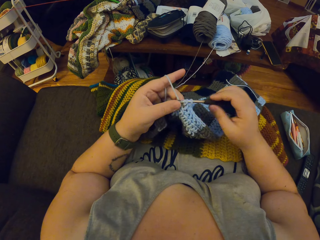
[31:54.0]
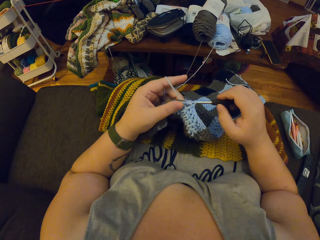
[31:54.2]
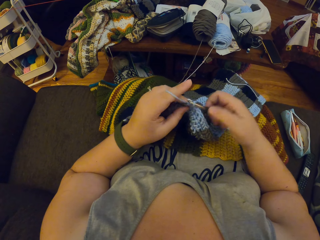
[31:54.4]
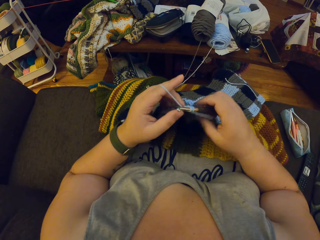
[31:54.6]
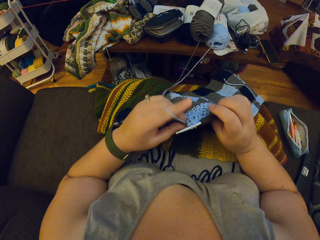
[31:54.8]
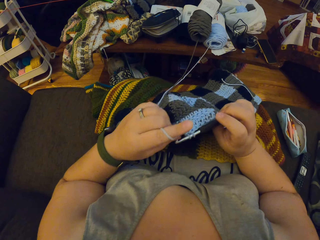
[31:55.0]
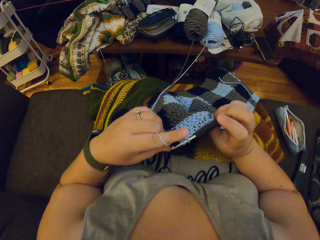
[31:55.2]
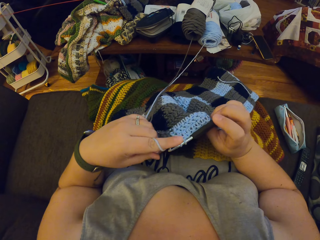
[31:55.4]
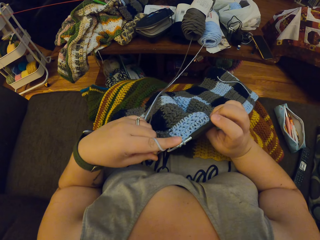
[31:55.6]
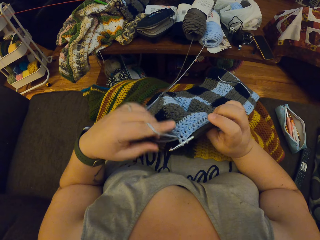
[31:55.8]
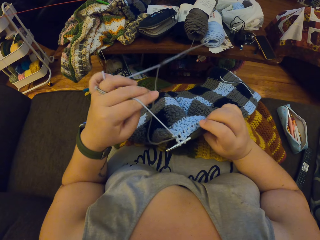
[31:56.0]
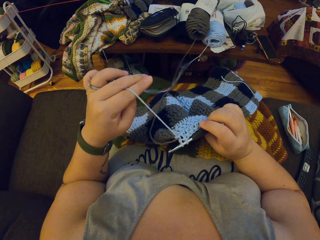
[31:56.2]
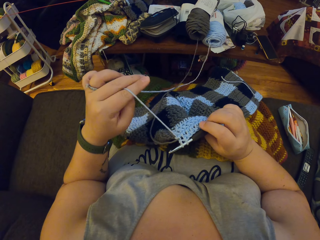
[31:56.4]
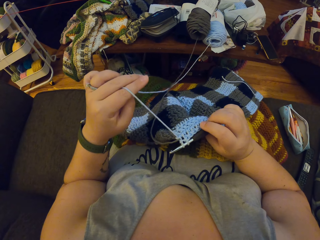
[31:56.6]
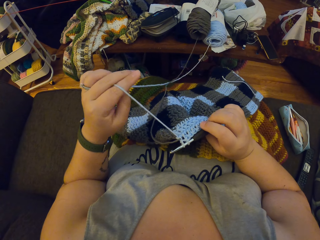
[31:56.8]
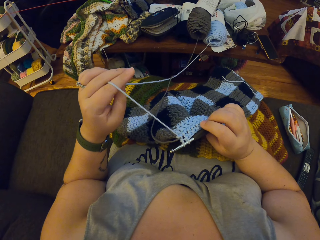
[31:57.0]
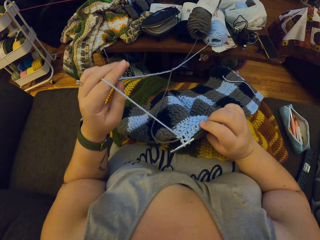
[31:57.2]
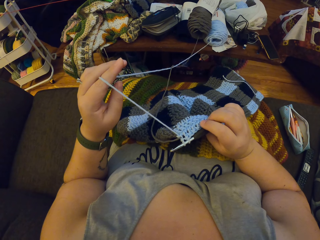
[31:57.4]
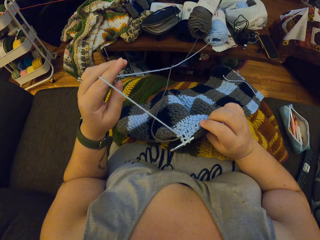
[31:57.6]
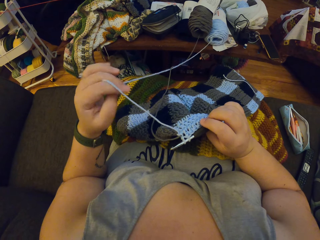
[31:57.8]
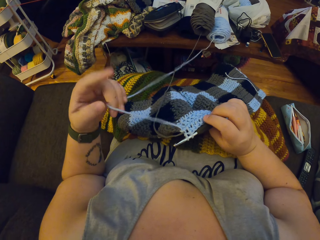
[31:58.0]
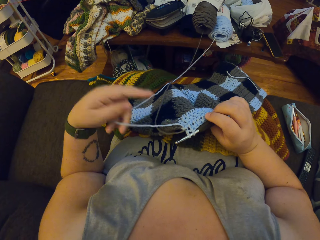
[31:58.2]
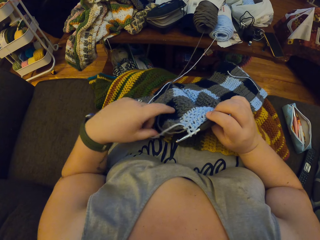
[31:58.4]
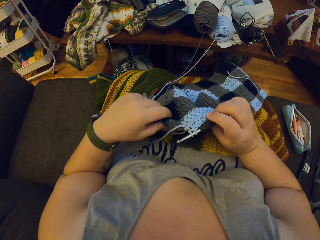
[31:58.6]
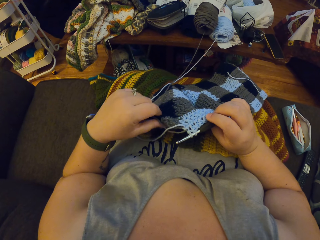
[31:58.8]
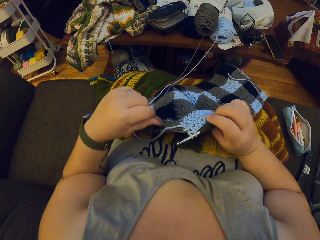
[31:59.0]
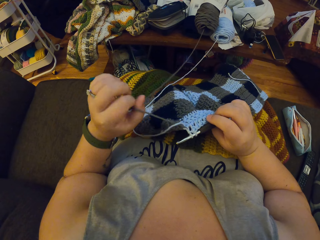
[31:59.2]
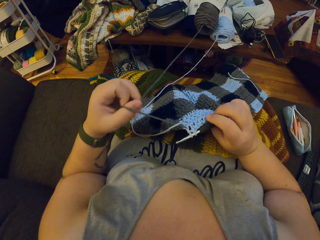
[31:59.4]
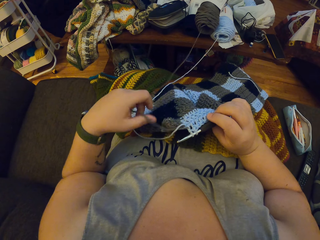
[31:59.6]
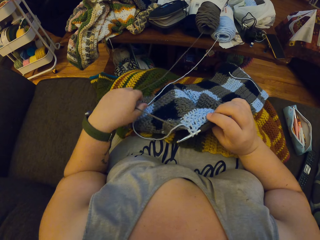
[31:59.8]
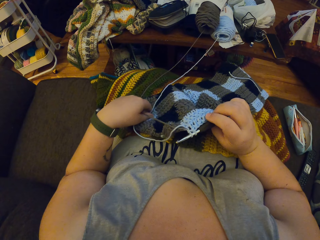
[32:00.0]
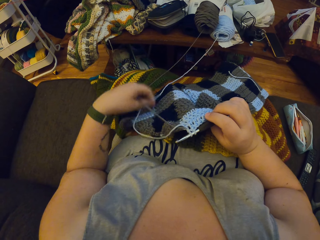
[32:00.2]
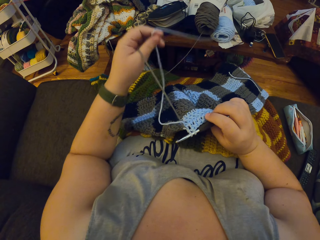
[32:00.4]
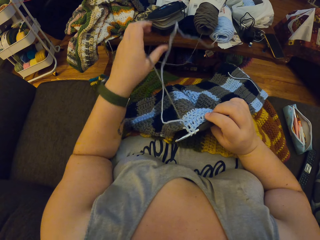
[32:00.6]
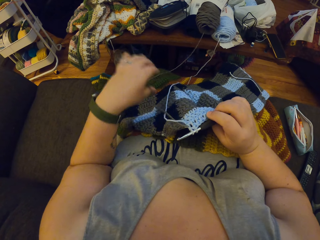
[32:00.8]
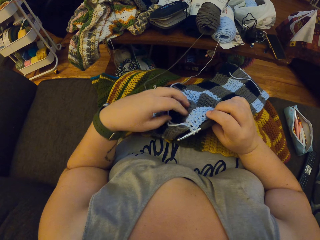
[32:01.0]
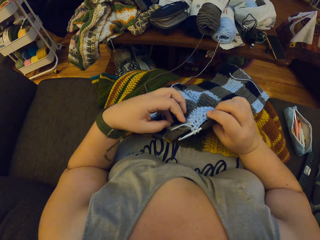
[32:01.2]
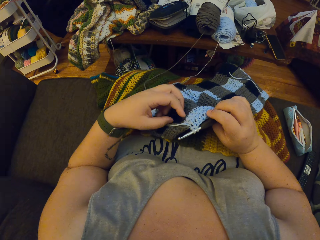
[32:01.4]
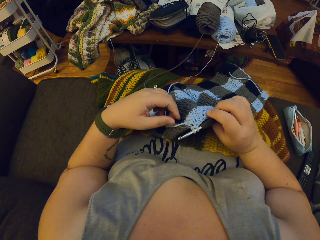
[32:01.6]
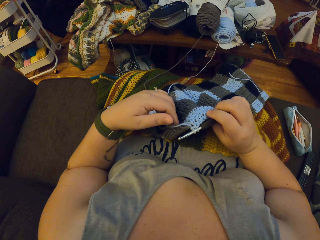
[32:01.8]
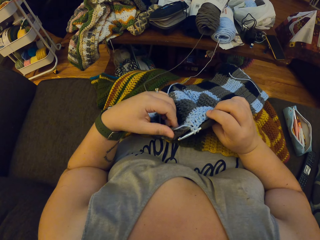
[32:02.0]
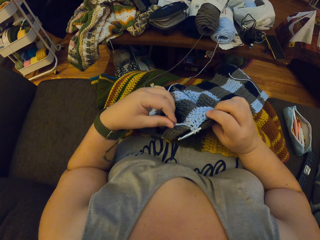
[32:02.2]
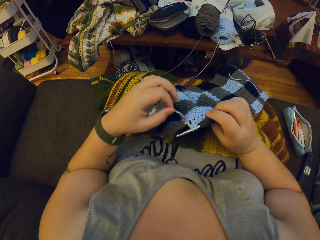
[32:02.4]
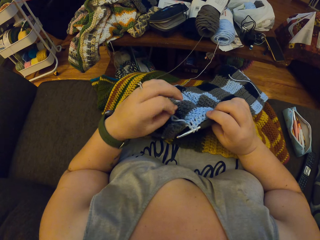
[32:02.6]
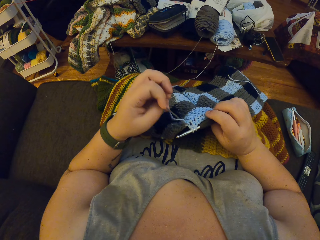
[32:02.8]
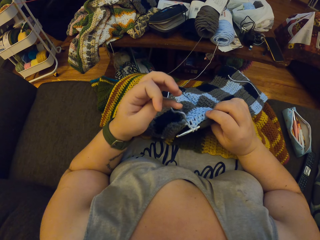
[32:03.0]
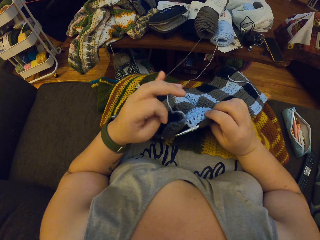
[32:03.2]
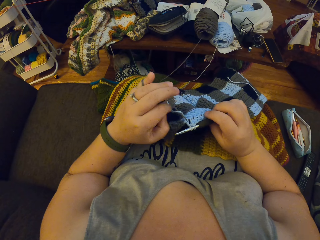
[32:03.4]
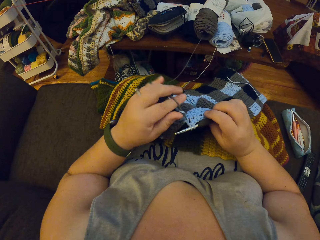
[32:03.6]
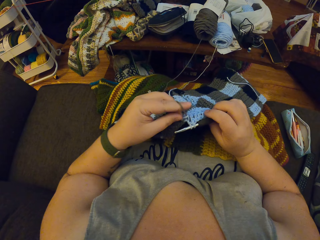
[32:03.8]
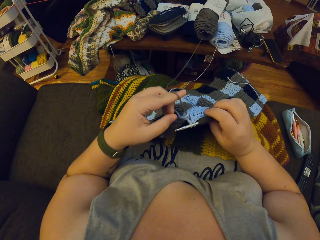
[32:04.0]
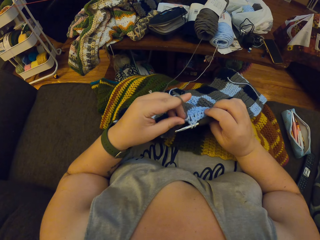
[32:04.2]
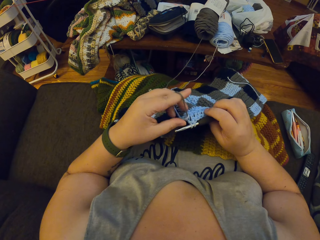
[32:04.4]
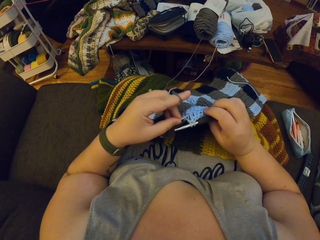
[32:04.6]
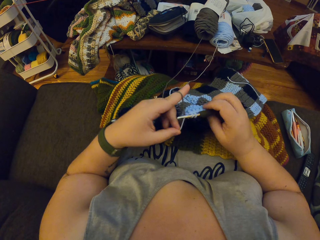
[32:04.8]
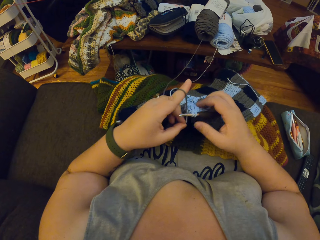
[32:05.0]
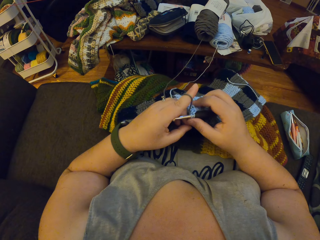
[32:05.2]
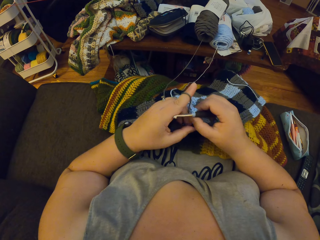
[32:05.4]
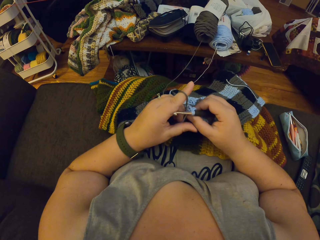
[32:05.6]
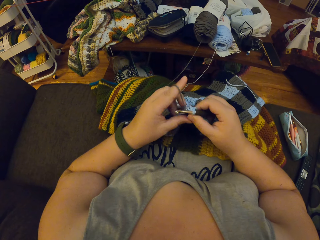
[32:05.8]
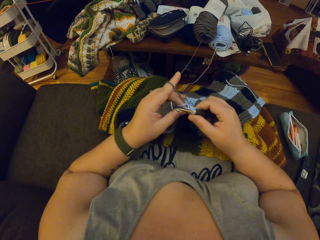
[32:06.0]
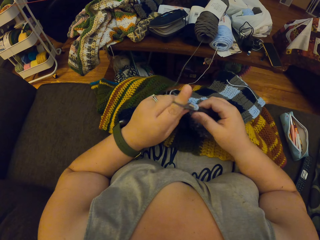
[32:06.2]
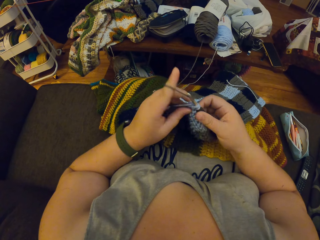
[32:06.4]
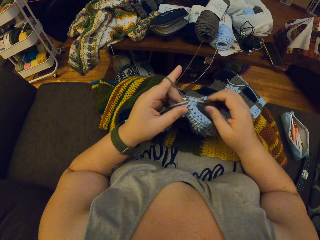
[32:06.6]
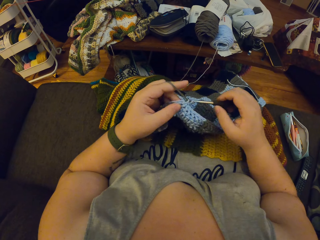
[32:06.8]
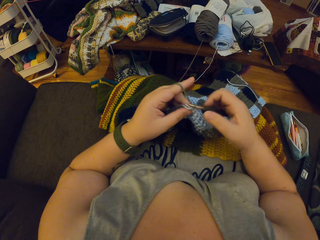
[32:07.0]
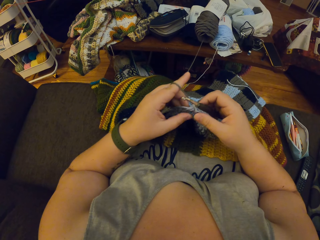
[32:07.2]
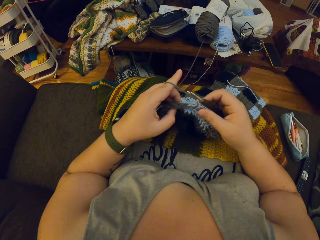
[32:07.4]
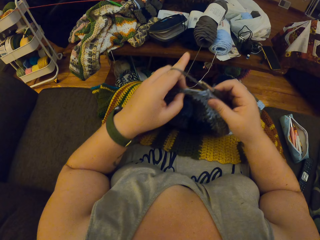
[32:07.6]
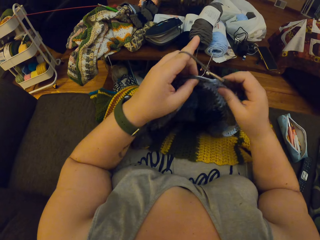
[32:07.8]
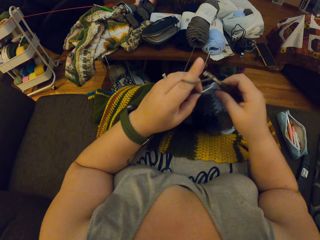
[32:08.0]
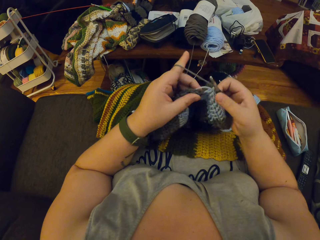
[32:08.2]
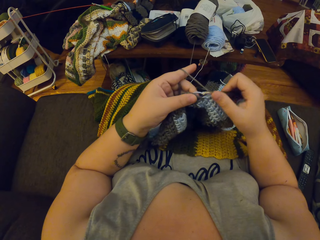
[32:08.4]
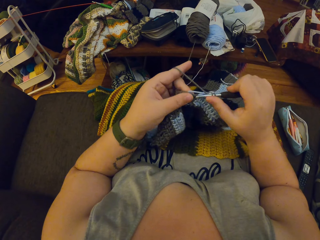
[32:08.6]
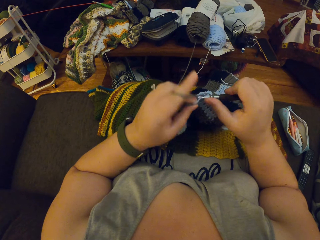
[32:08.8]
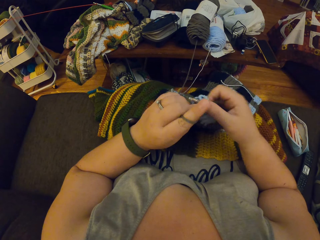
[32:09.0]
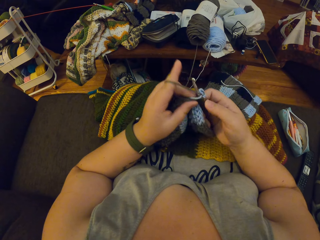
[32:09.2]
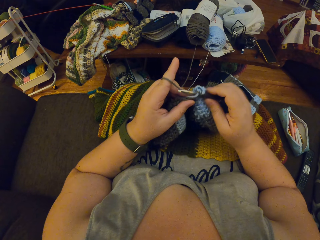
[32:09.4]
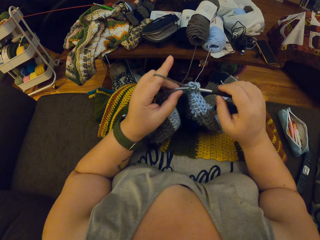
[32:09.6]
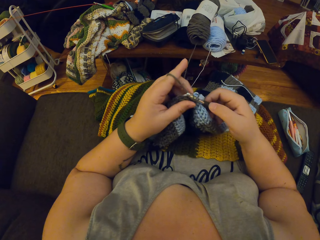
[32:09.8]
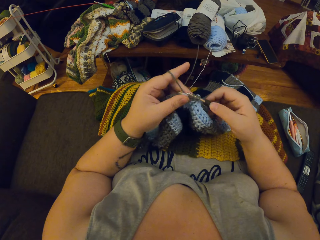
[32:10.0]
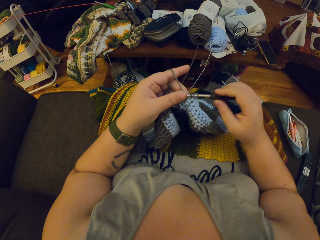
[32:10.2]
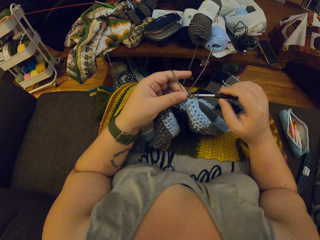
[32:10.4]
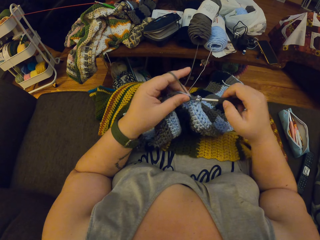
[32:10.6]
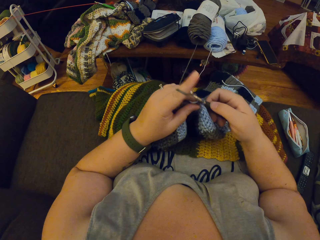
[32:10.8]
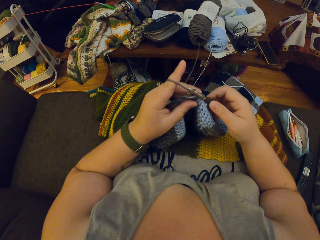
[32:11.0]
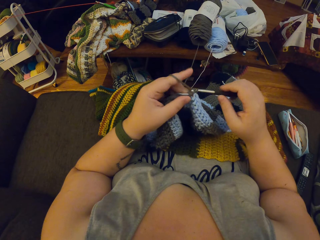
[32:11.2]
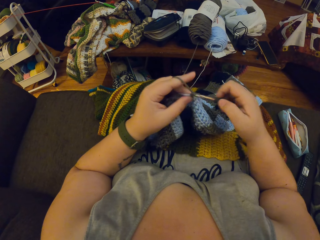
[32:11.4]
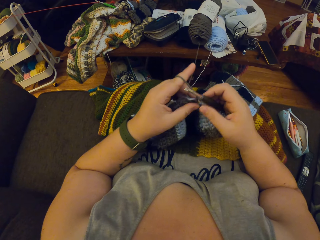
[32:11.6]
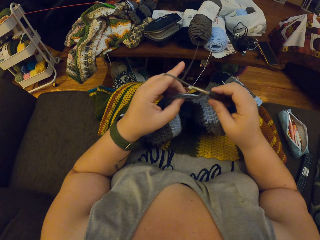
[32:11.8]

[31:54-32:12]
The camera wearer pulls strings of the fabric. They examine the side of the yarn. They adjust the yarn. They weave the fabric. They crochet with the yarn.

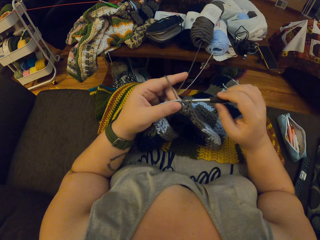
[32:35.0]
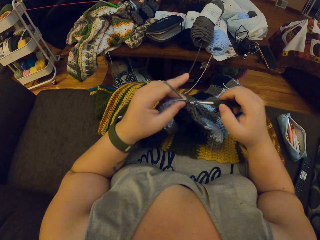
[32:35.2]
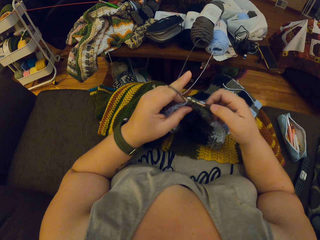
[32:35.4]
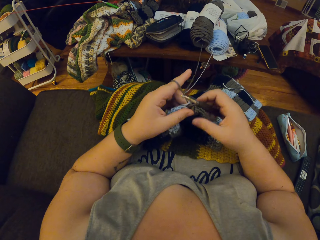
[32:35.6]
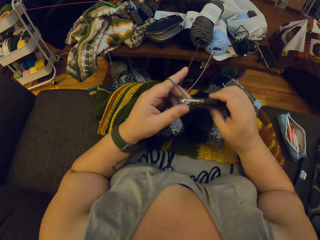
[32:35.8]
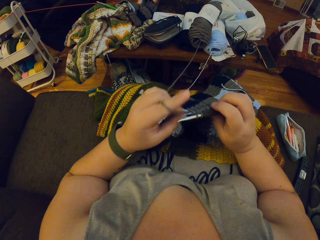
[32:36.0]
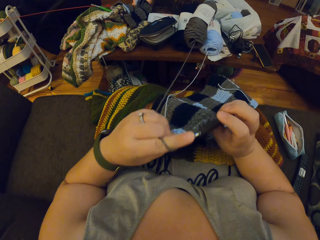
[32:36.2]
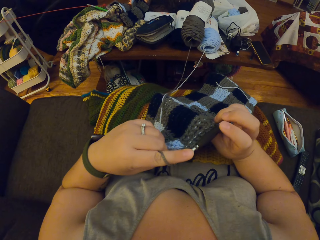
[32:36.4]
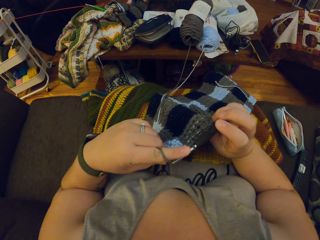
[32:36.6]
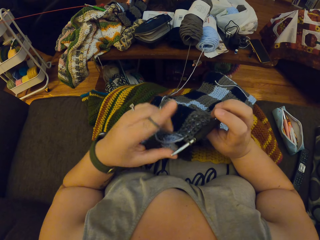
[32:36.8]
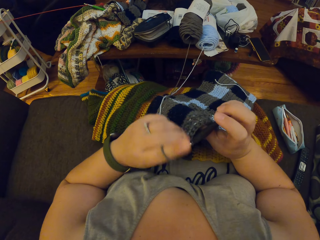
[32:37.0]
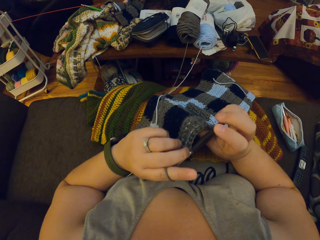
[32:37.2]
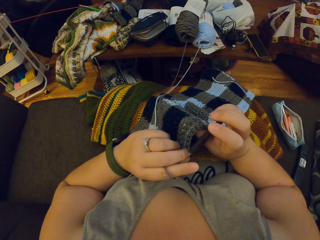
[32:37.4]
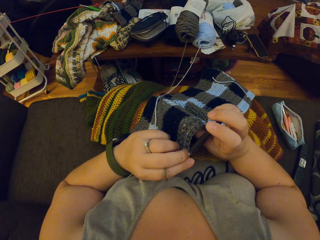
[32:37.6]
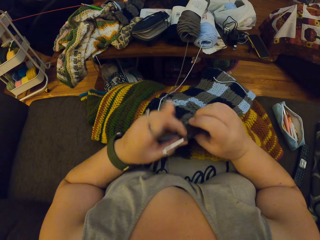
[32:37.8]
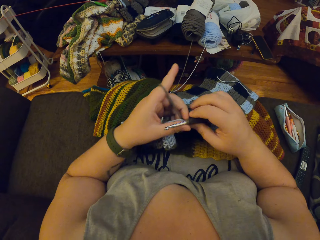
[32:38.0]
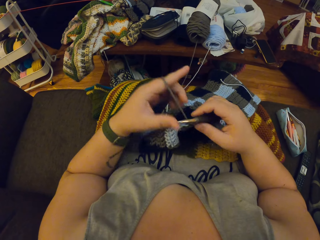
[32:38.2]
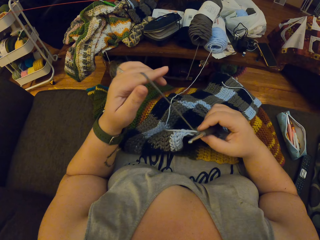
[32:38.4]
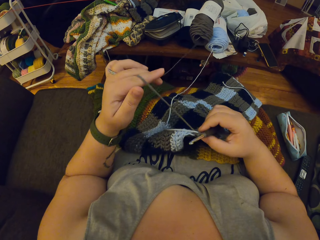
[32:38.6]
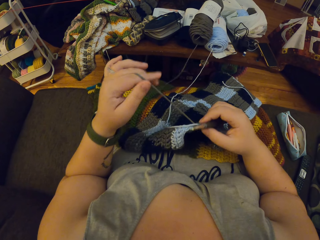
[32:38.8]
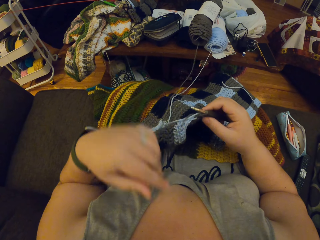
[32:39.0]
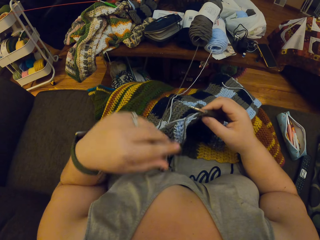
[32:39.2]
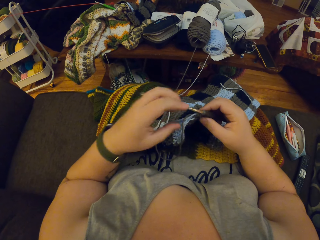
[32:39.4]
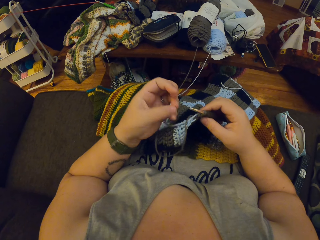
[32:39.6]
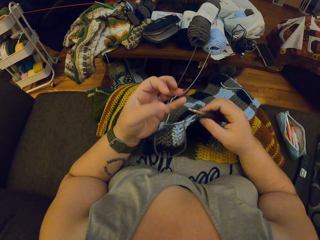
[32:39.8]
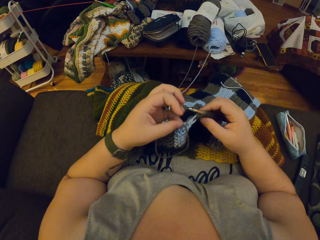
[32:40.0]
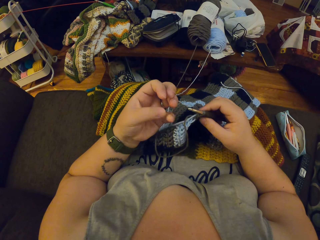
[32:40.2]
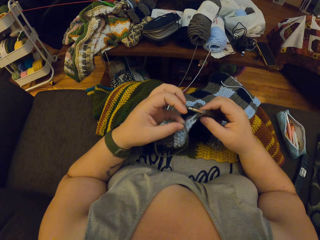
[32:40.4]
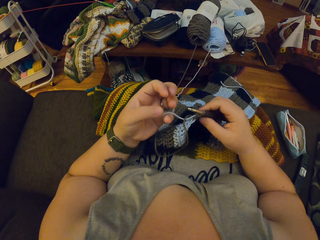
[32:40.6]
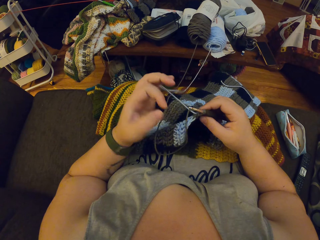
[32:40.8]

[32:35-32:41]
The camera wearer adjusts the yarn.
